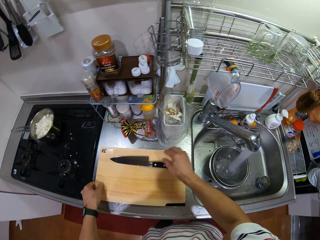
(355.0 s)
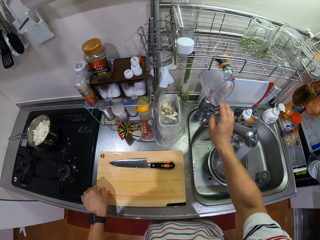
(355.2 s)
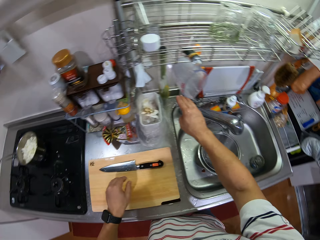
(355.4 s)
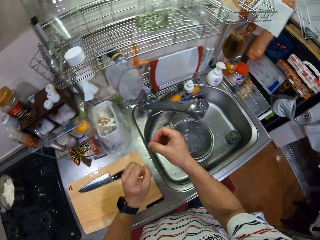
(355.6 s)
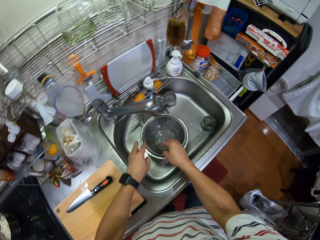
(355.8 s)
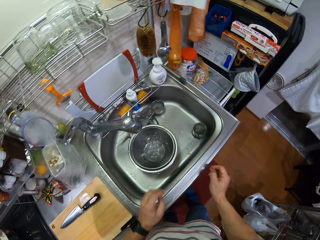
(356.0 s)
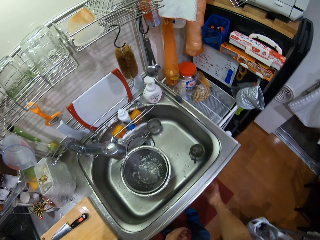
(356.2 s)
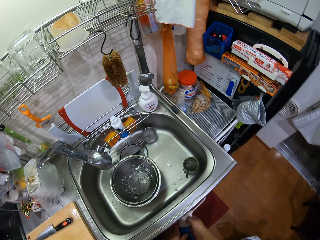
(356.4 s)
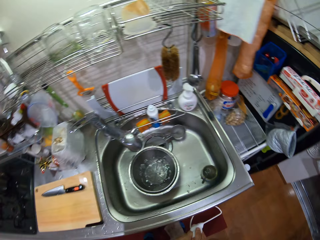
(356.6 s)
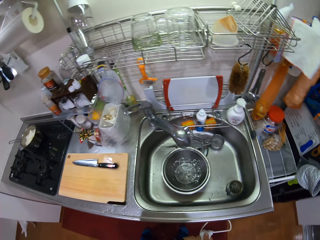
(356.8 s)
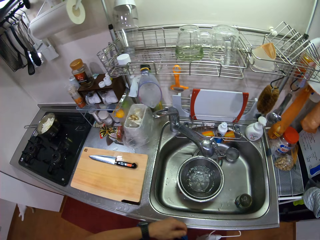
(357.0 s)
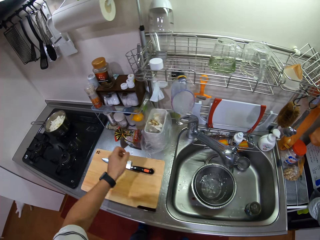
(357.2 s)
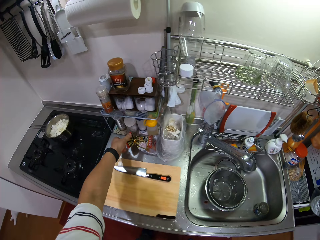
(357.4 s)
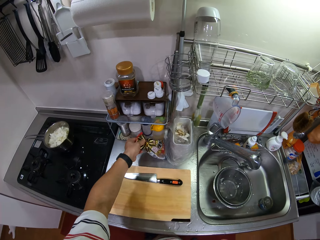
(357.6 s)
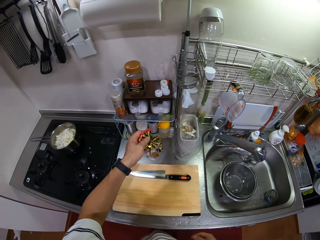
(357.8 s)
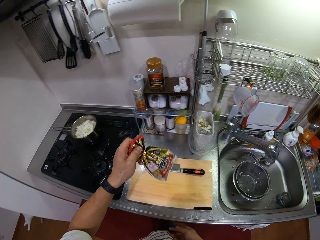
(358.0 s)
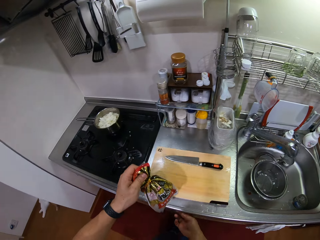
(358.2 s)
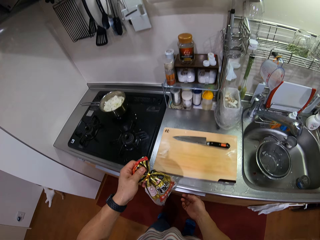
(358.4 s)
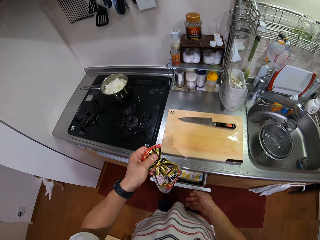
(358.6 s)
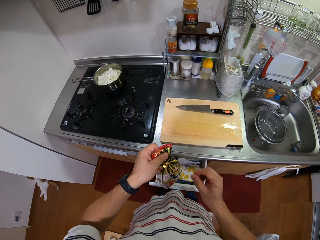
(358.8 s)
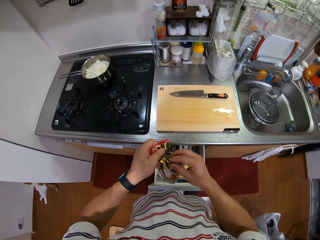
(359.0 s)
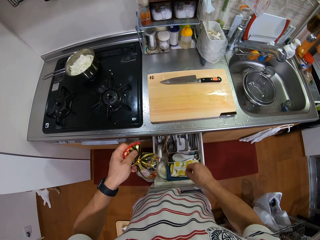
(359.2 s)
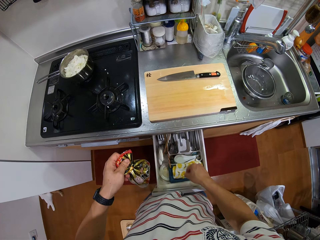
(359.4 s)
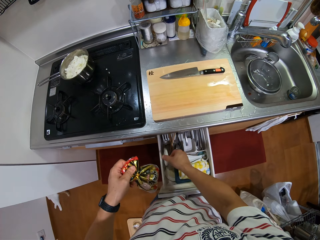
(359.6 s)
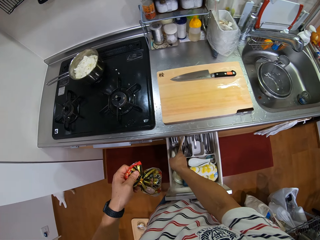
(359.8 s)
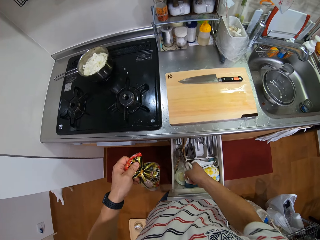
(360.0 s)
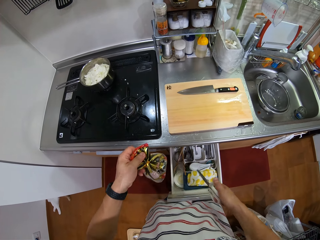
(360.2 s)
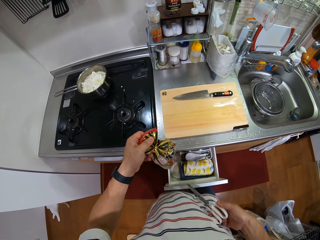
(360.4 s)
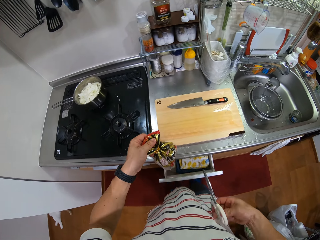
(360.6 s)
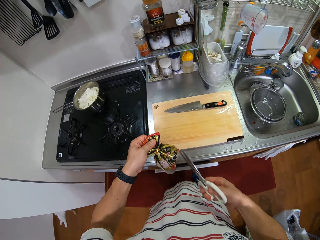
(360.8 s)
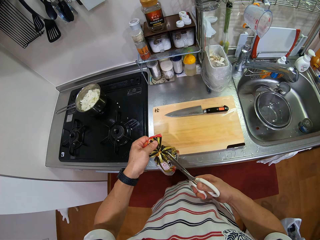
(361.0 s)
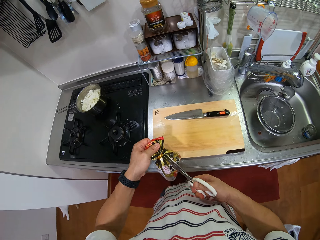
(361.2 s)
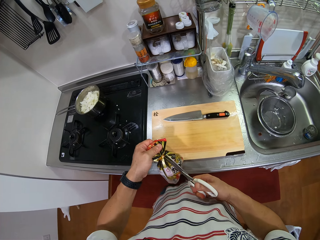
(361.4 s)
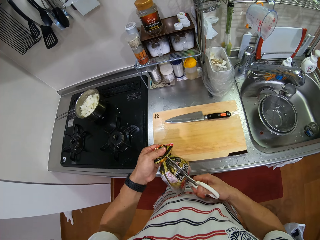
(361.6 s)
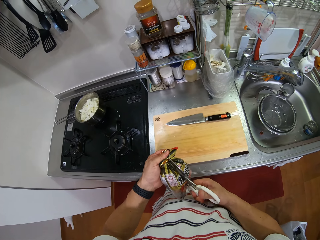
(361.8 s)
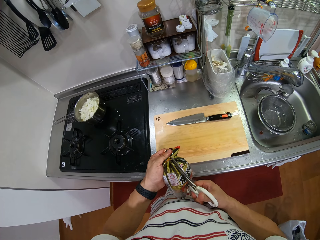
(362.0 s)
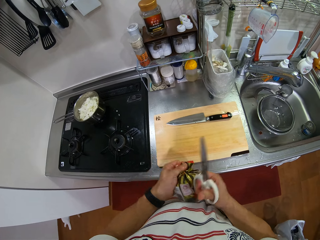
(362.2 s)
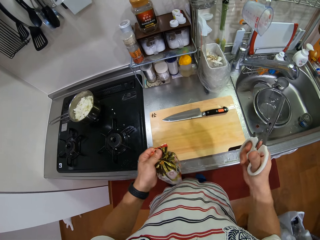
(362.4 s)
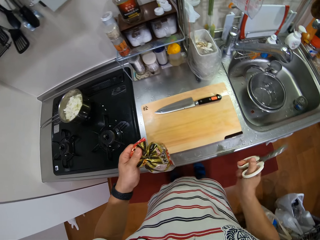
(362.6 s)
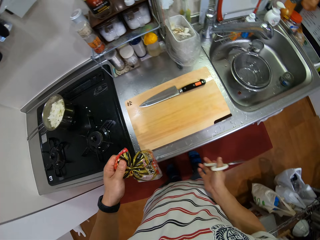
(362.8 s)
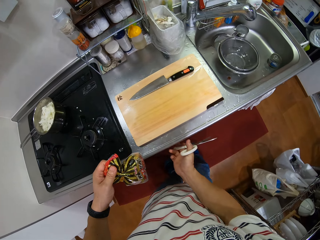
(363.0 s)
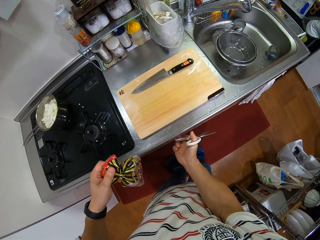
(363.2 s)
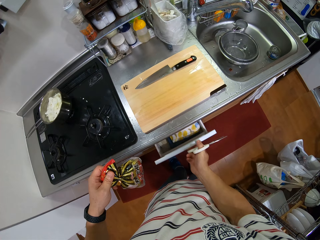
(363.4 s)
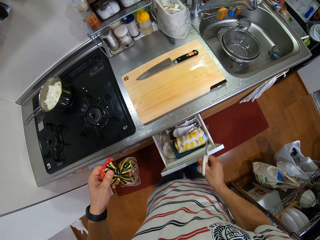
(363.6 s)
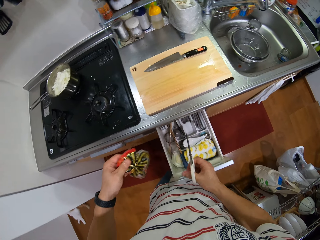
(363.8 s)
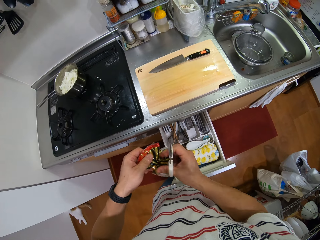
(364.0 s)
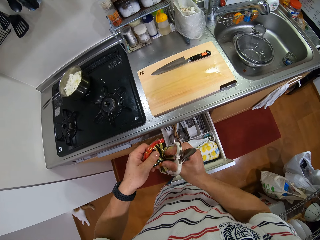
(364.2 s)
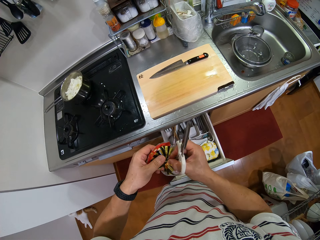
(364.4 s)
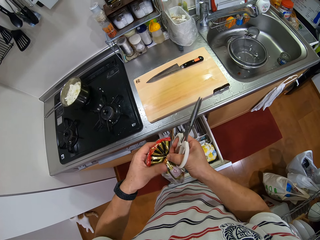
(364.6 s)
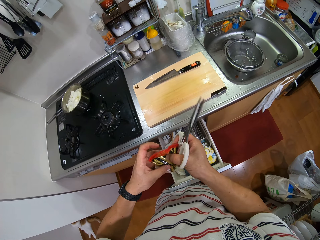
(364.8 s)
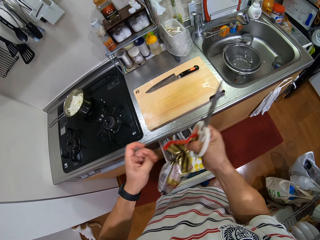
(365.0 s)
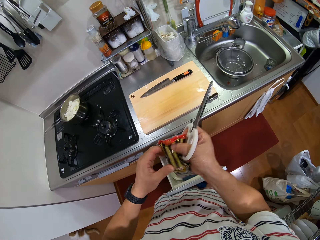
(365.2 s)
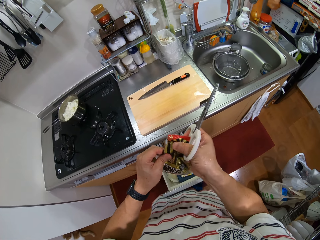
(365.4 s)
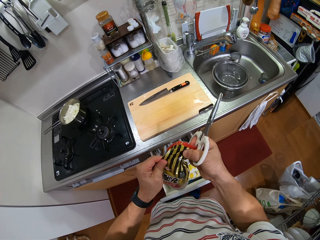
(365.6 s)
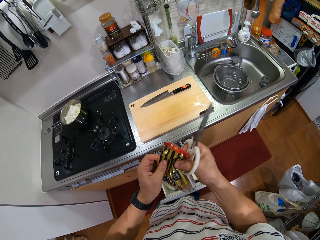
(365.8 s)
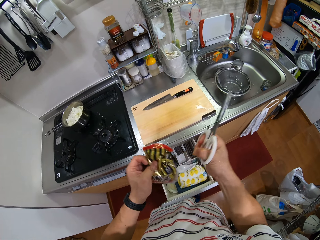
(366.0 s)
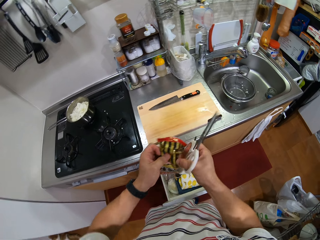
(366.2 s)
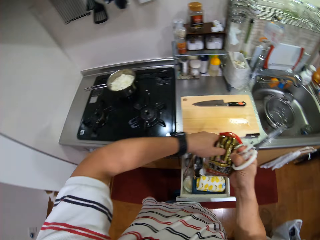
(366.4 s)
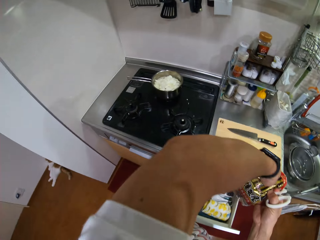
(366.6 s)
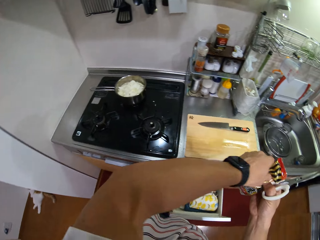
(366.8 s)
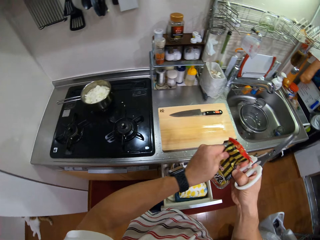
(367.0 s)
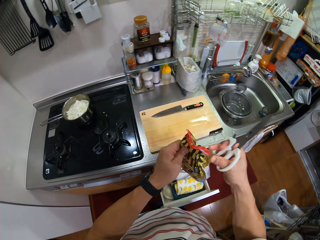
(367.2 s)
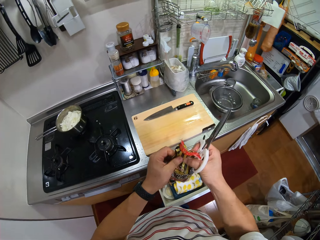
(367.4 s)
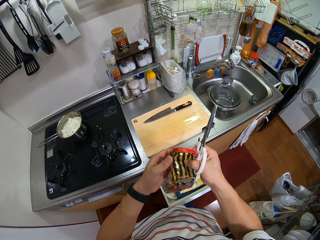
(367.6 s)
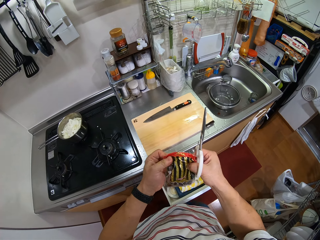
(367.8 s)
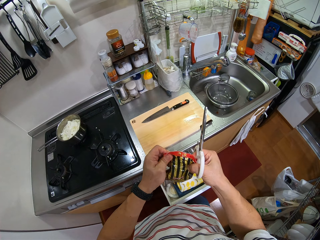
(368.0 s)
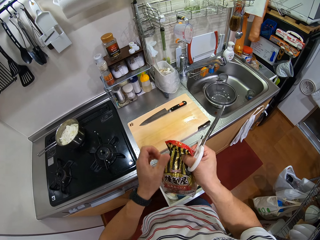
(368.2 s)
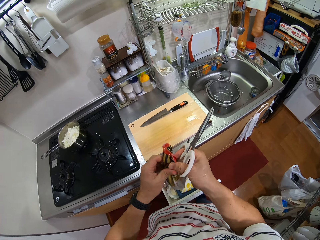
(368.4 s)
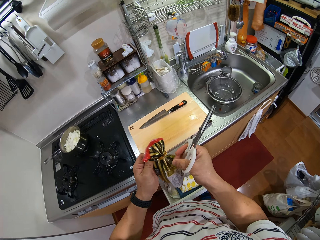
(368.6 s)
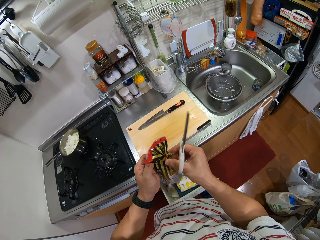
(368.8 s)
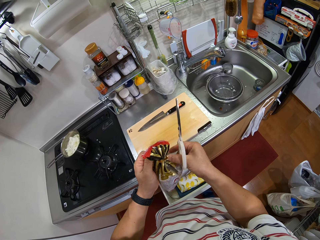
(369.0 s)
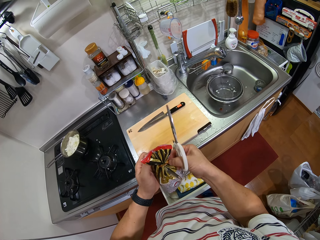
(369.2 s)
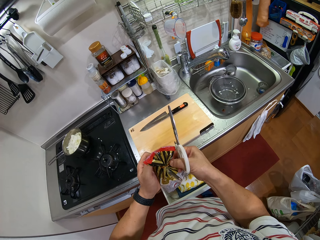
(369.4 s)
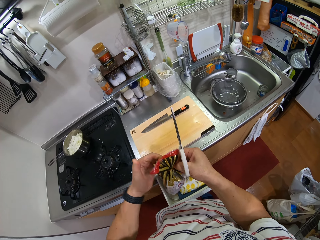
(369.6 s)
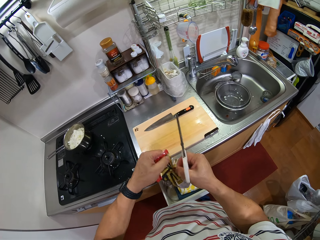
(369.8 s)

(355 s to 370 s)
The camera wearer puts the knife on top of the chopping board. He puts the chopping board on the kitchen counter. He closes the tap. He wipes his hands with a kitchen cloth. He picks up a packet of sausages from the surface. He opens a drawer and pushes the drawer. He picks up a pair of scissors from the drawer. He closes the drawer. He cuts a packet tie. He opens the drawer and pushes the drawer. He unfolds the packet of sausages. He wipes himself with his left arm.

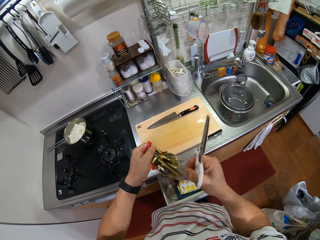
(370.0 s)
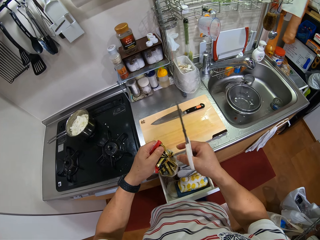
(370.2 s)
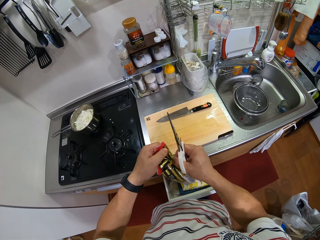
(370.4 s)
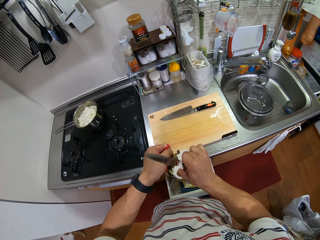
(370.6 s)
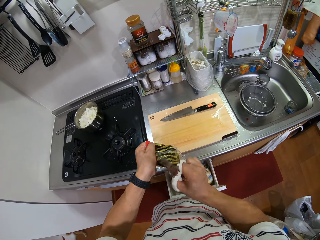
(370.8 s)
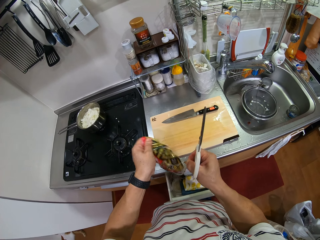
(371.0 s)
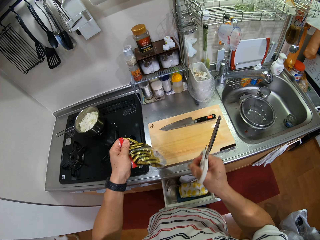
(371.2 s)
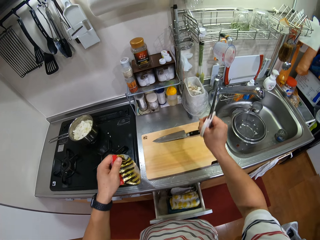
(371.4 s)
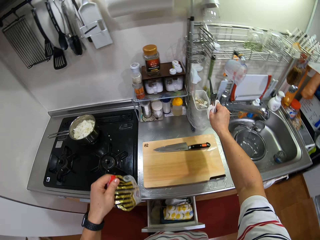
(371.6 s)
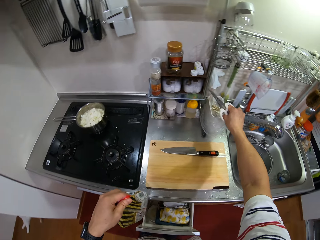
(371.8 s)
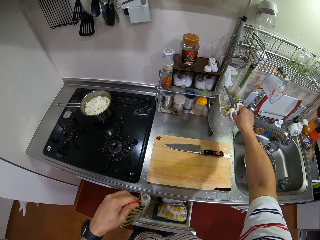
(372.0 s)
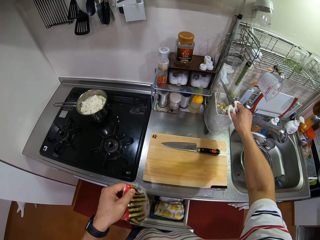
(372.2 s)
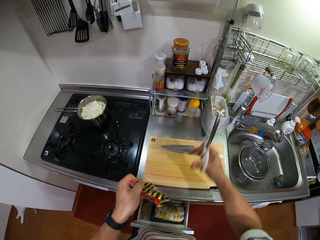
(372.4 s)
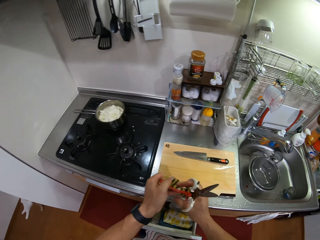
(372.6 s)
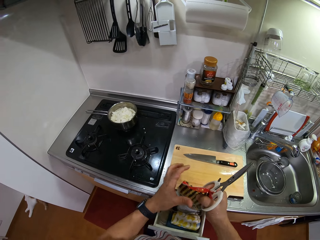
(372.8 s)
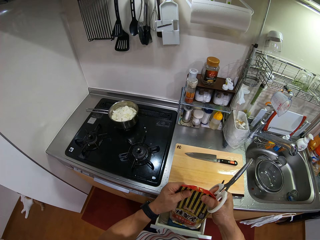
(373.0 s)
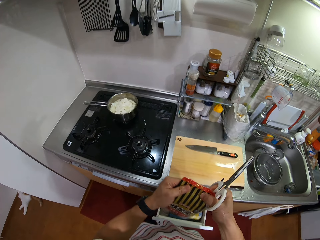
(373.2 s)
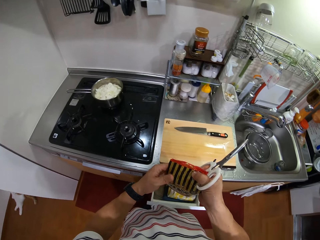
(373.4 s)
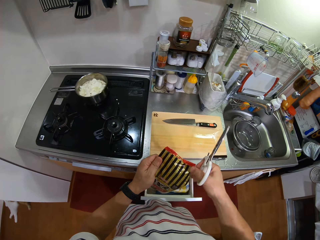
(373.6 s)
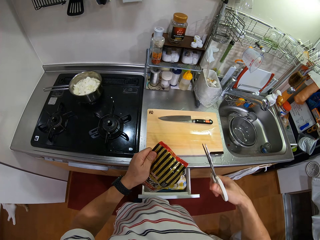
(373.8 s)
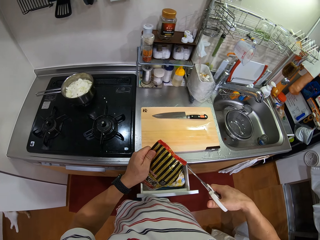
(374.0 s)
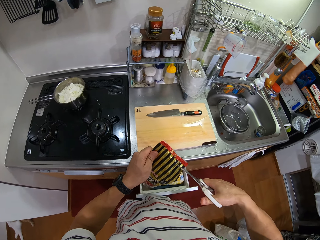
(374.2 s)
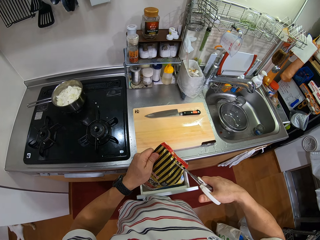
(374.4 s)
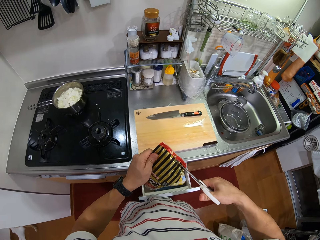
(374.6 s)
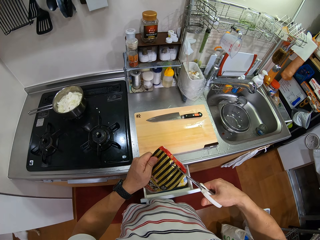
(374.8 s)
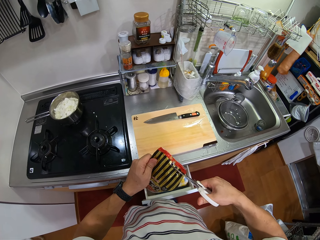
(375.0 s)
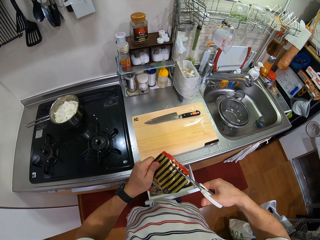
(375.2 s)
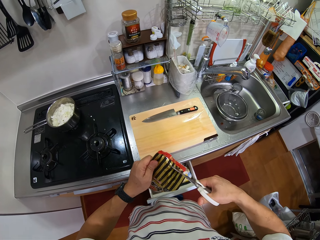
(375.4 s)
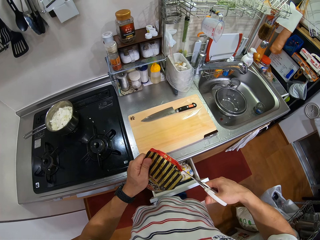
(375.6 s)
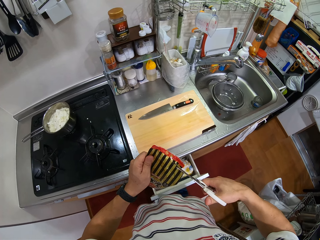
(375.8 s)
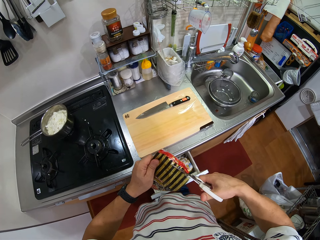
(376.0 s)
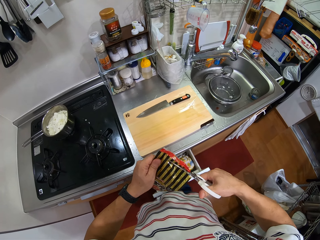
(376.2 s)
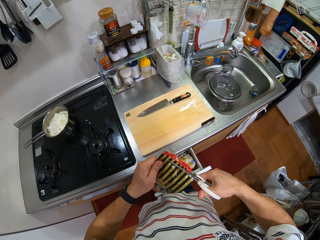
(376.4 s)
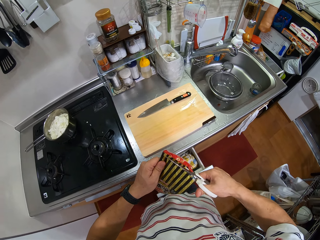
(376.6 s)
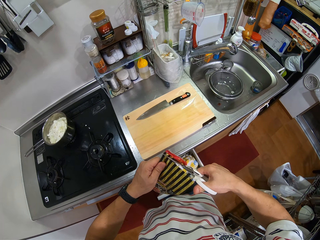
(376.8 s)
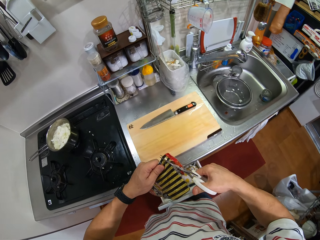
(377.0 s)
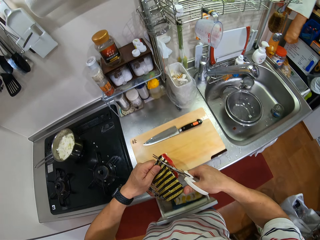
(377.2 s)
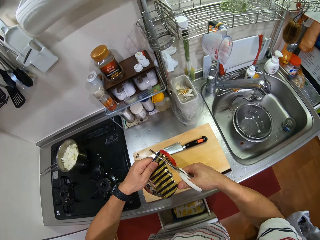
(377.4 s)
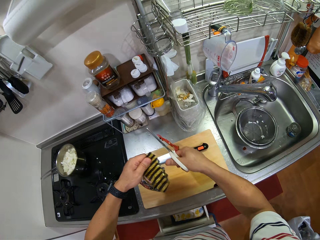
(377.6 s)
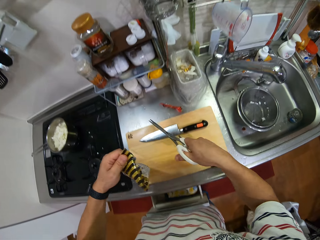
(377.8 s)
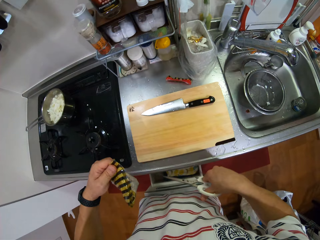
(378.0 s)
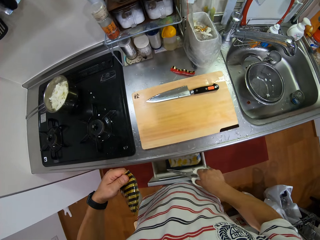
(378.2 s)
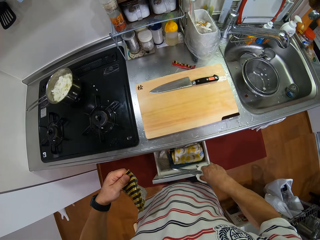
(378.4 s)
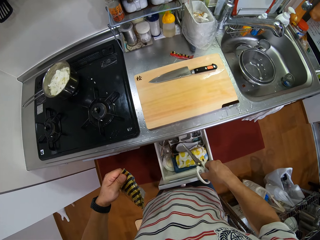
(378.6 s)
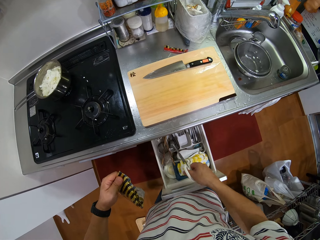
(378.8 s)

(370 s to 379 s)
The camera wearer pulls the packet tie. They put the packet tie in the dustbin. They cut the packet of sausages. They hold the drawer and pull the drawer.
